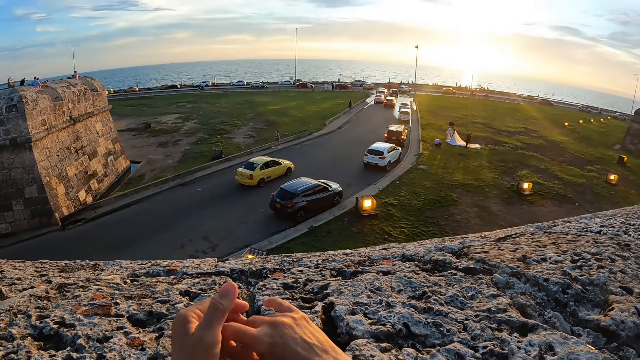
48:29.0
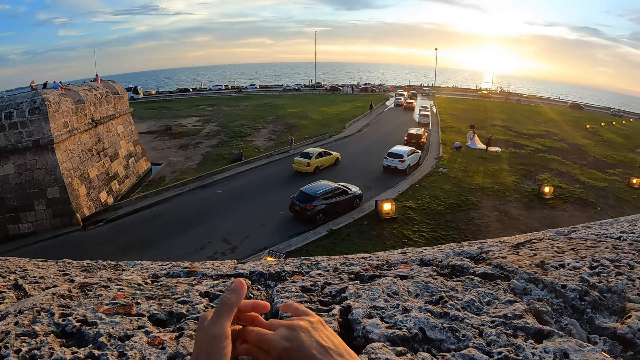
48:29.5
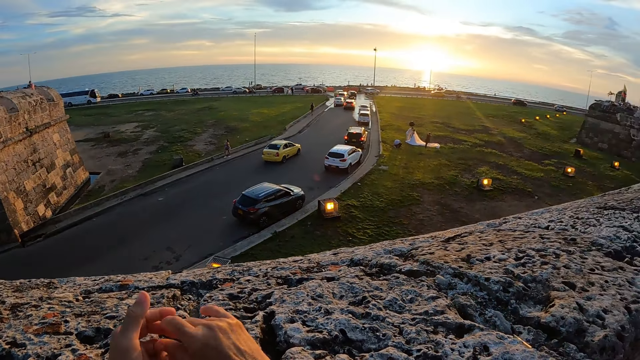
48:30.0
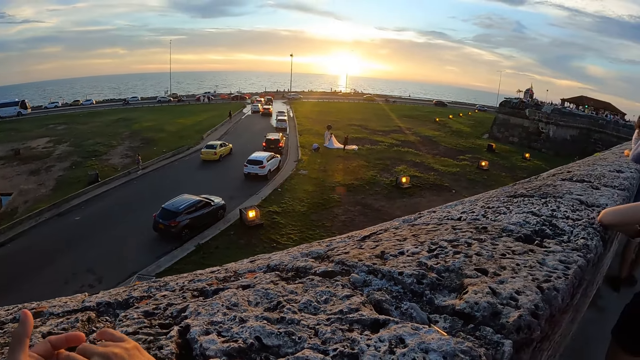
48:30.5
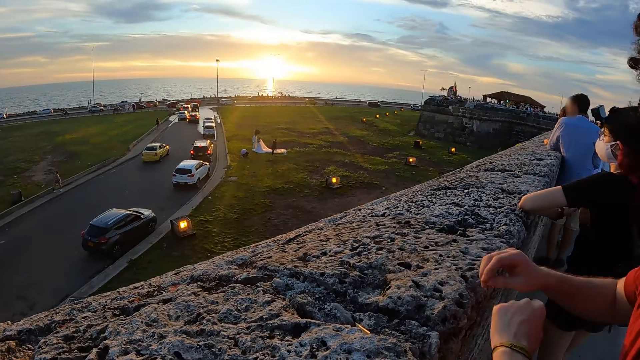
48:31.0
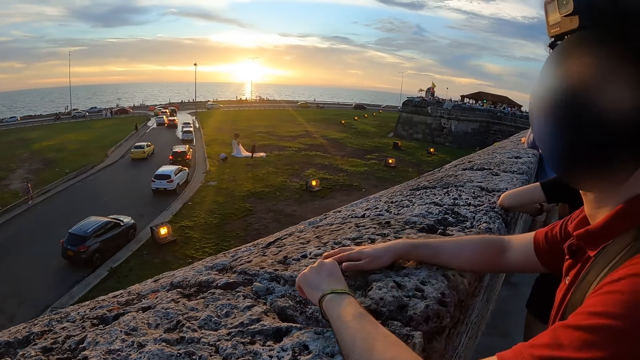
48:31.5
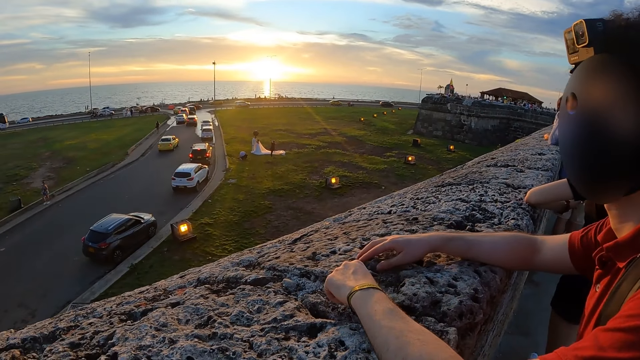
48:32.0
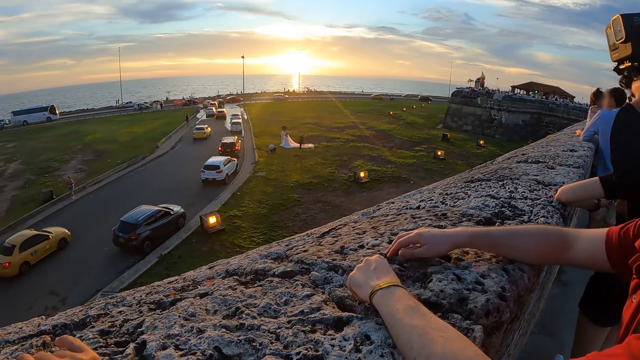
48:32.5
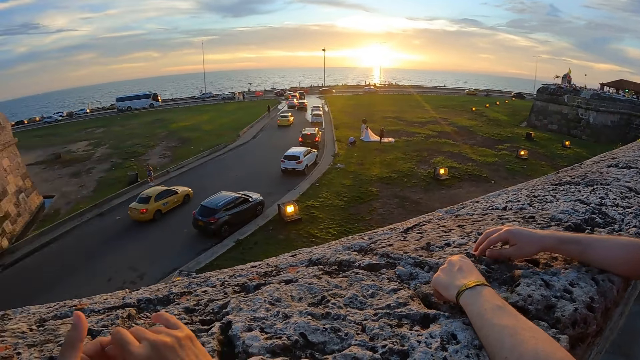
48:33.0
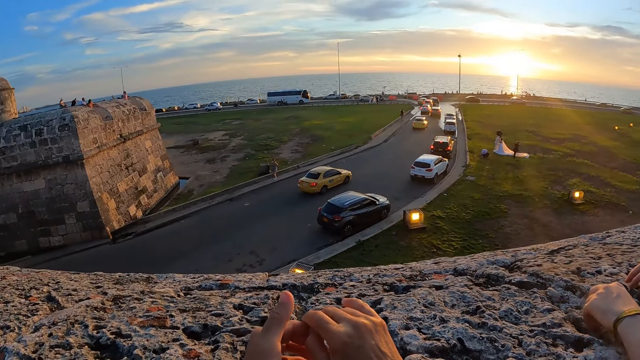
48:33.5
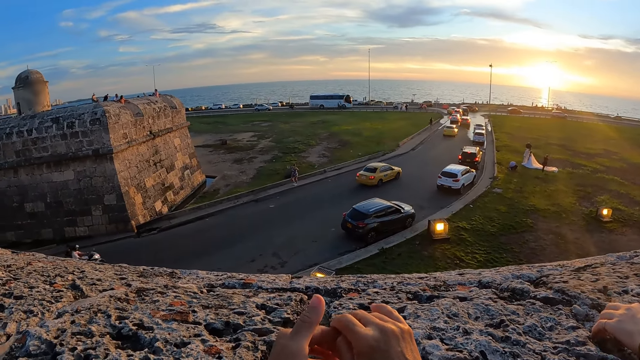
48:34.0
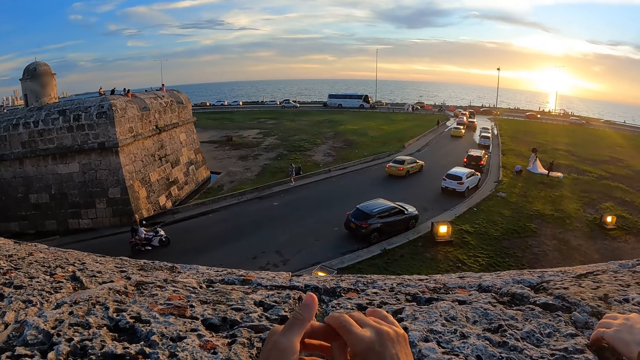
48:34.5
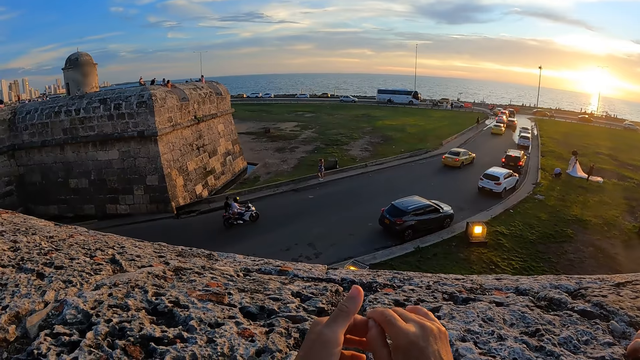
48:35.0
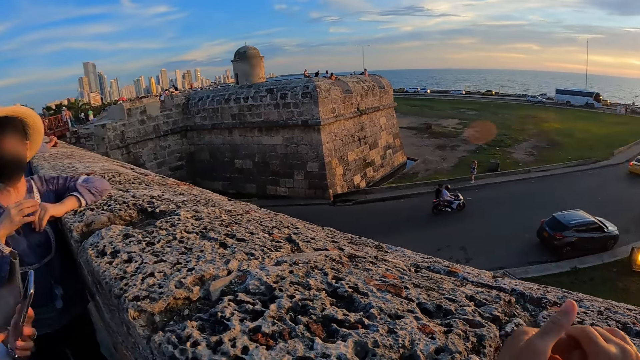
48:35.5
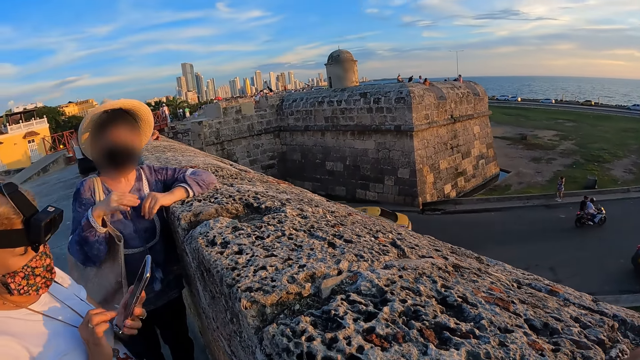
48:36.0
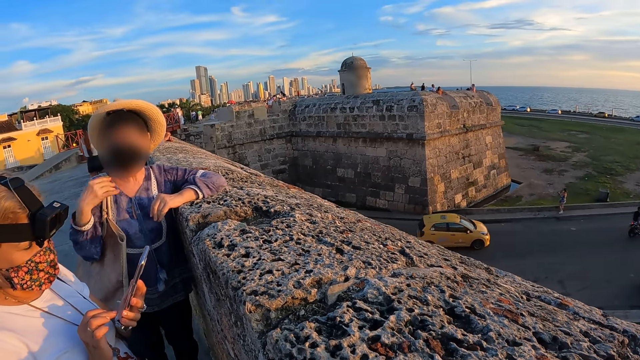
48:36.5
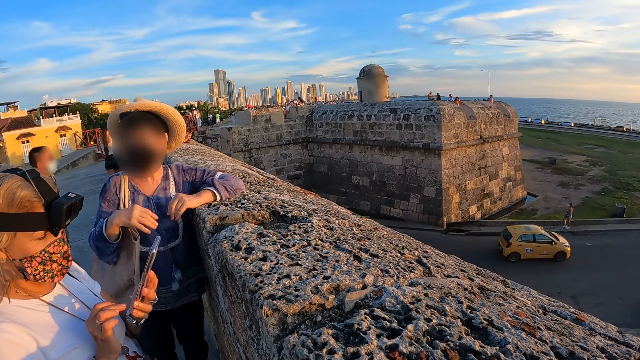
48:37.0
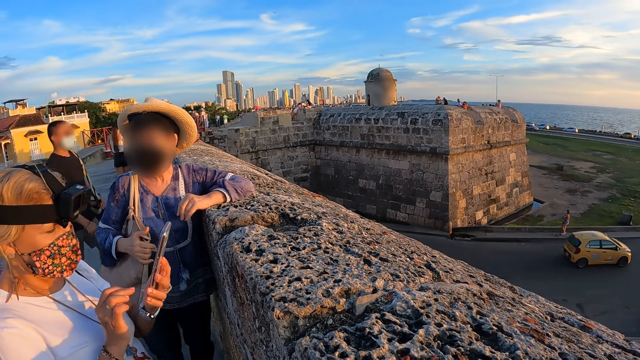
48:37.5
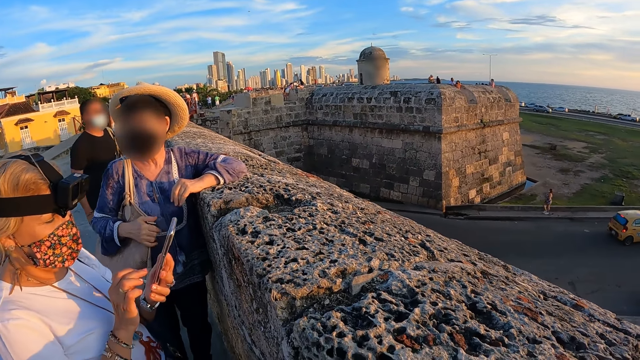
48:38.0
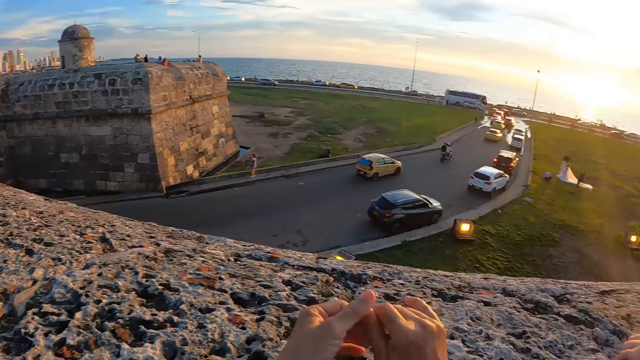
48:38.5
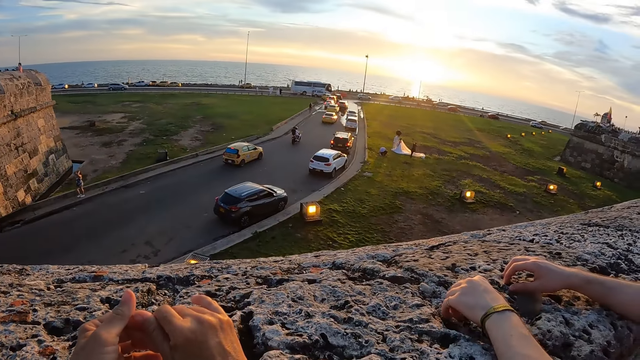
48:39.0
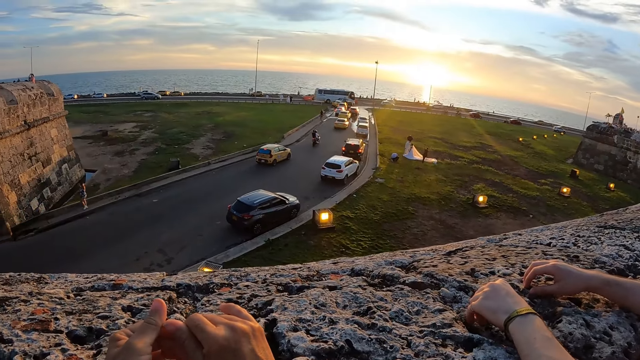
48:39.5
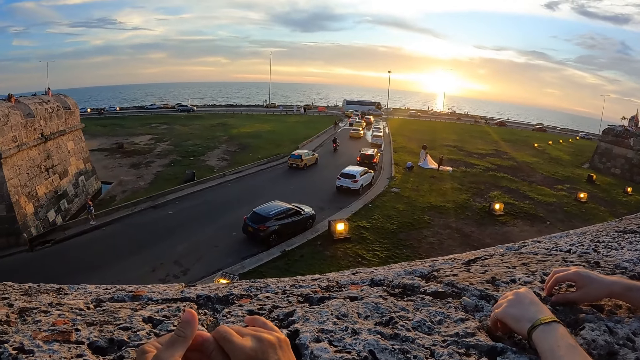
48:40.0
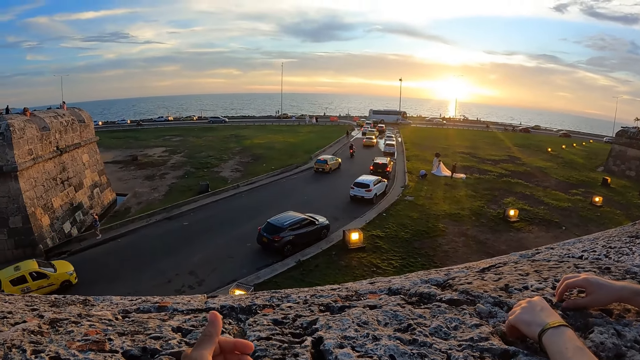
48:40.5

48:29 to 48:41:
The man places both hands on the barricade. The woman interacts with the camera wearer. Another woman operates a phone in her left hand with her right hand. The first woman places her right hand on the bag on her right shoulder.

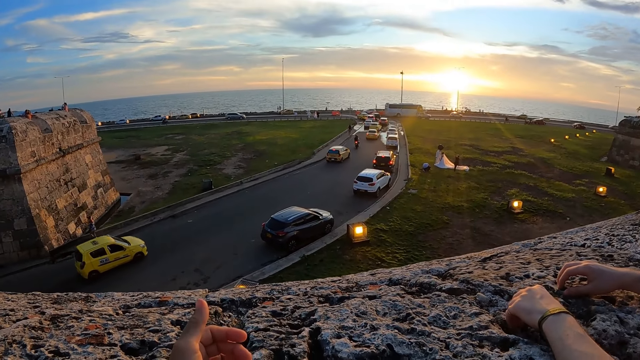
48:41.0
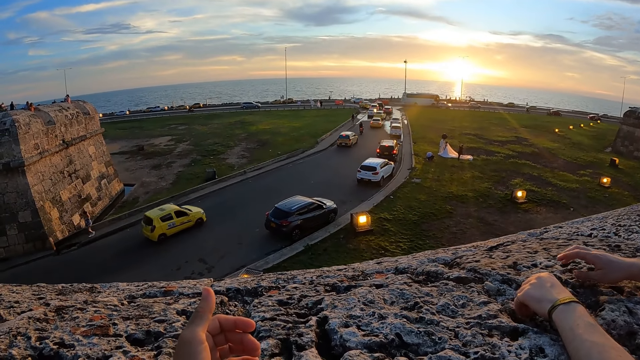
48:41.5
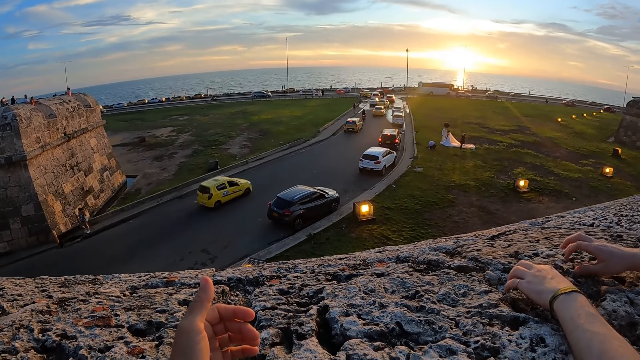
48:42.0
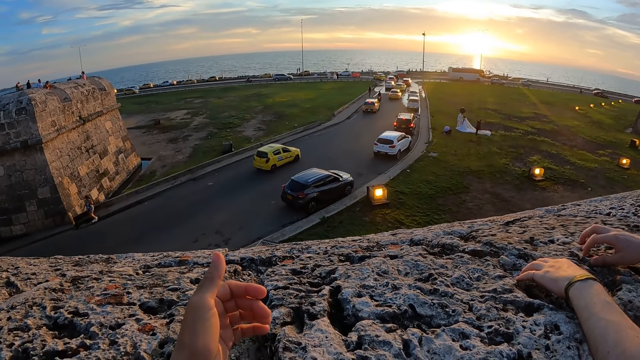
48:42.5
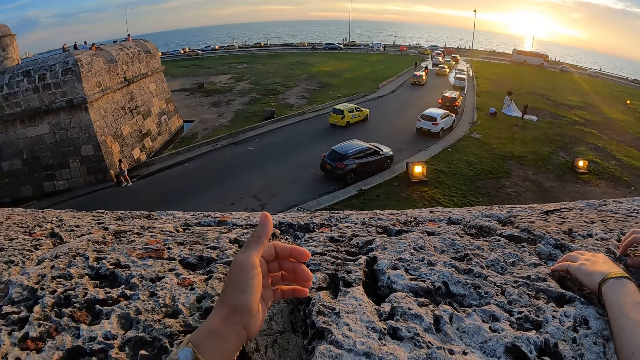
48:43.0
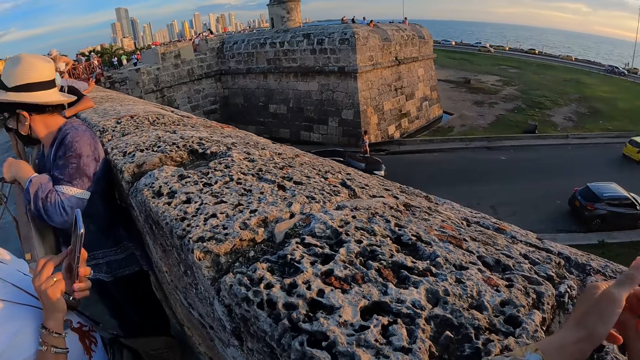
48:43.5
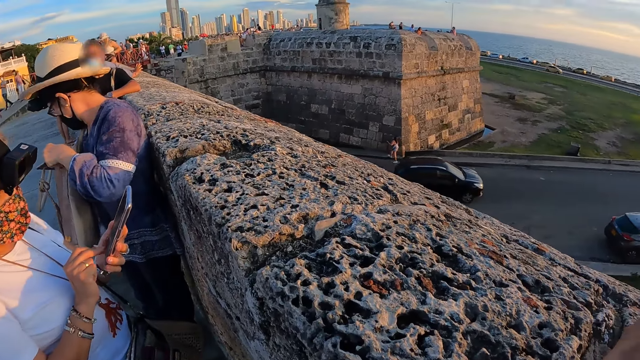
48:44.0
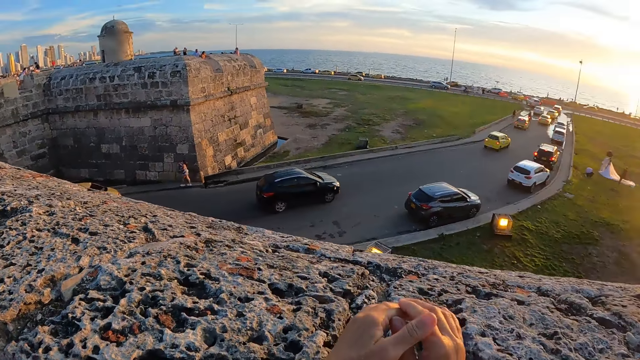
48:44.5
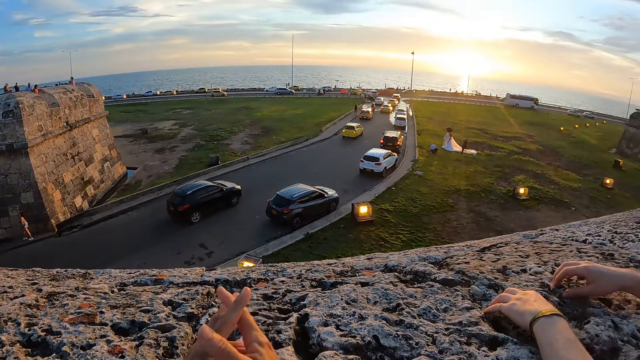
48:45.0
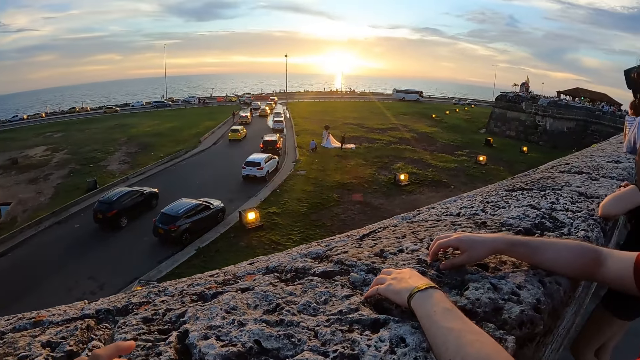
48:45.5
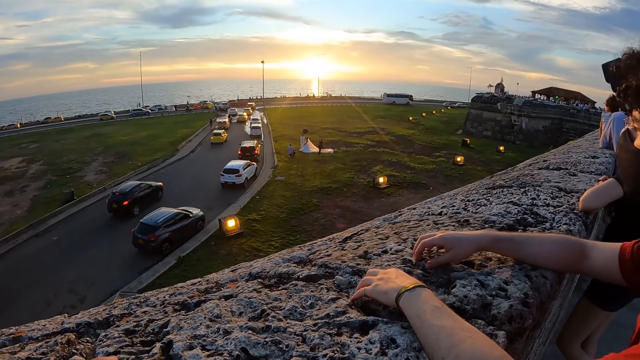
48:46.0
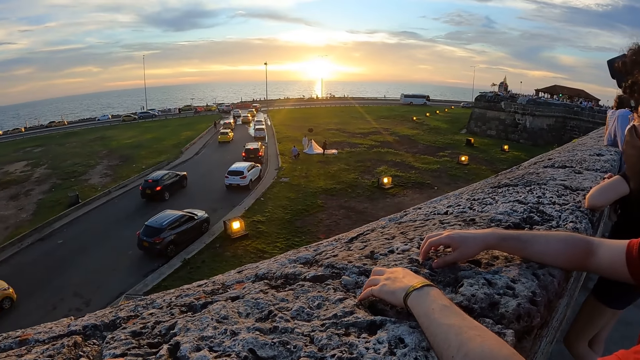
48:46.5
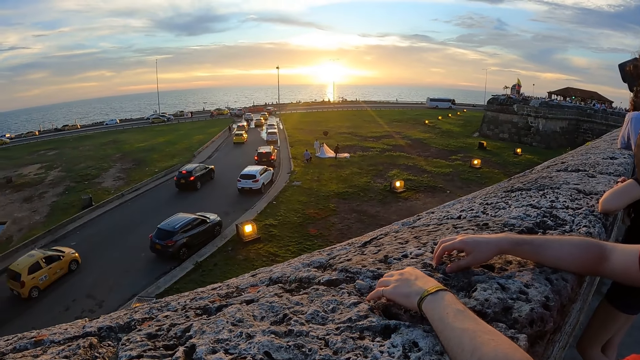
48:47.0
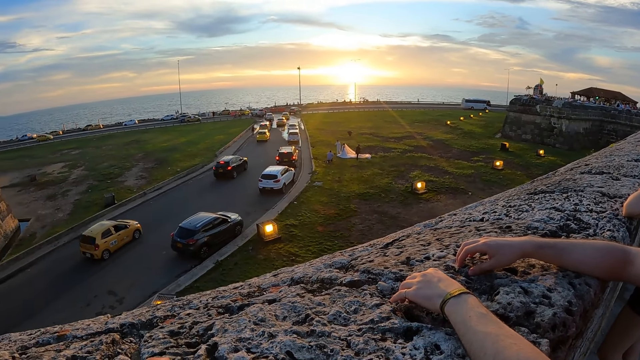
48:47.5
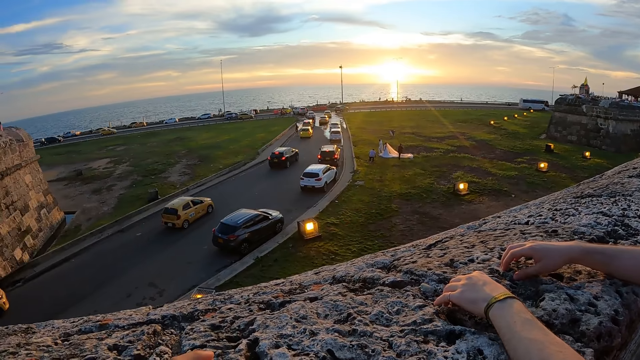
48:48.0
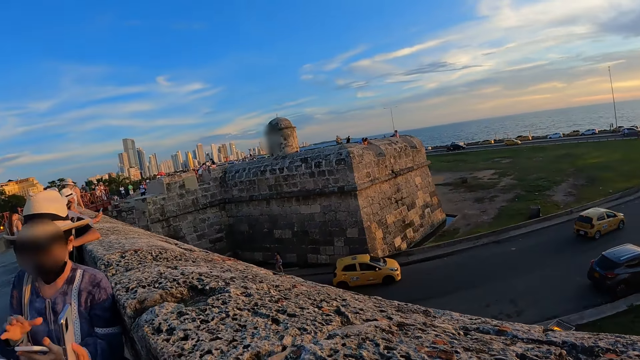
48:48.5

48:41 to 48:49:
The camera wearer places her right hand on the barricade. She folds both hands on the barricade. The woman holds the phone with her left hand. The other woman operates the phone in her left hand with her right hand.
